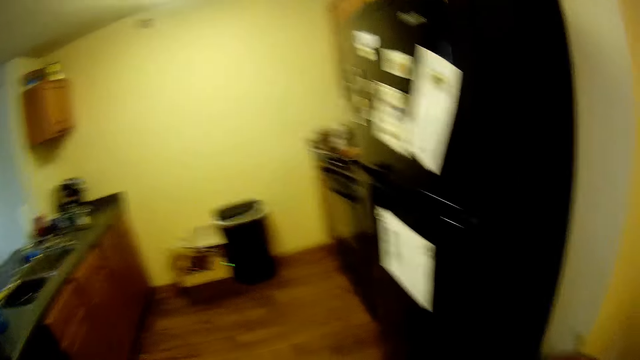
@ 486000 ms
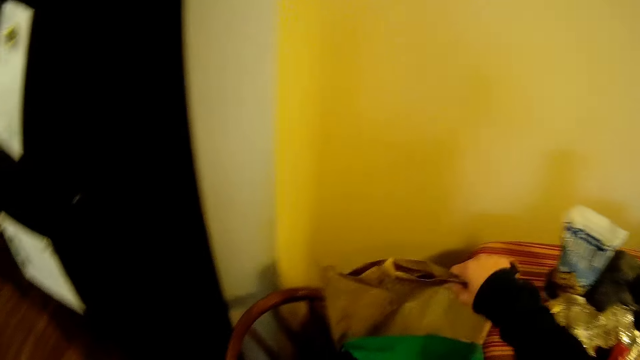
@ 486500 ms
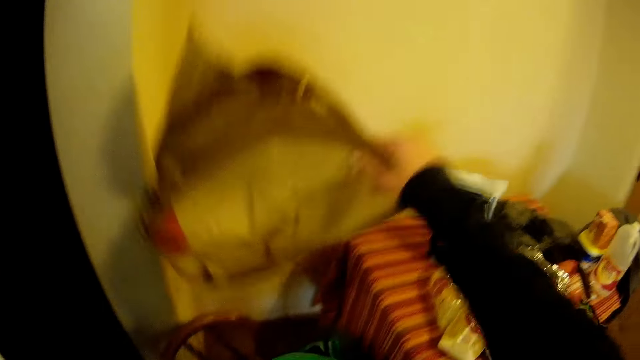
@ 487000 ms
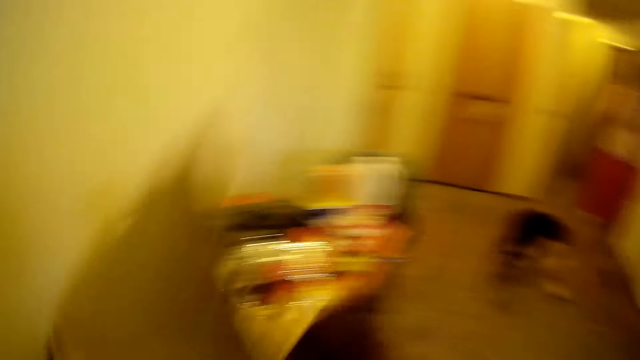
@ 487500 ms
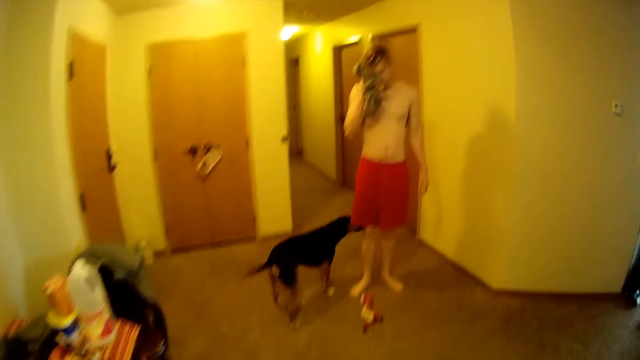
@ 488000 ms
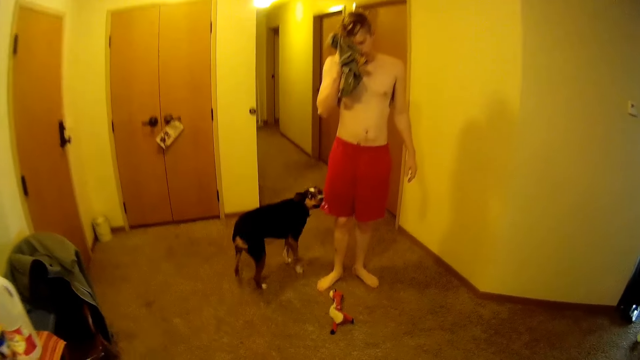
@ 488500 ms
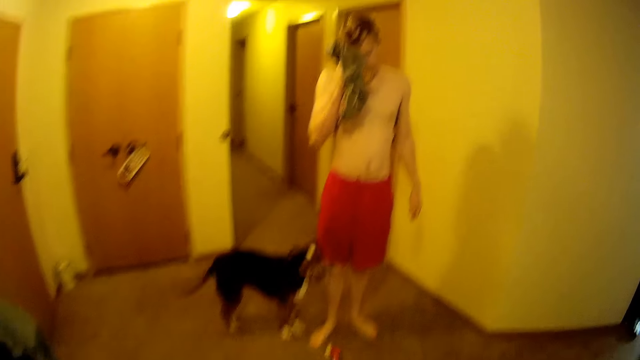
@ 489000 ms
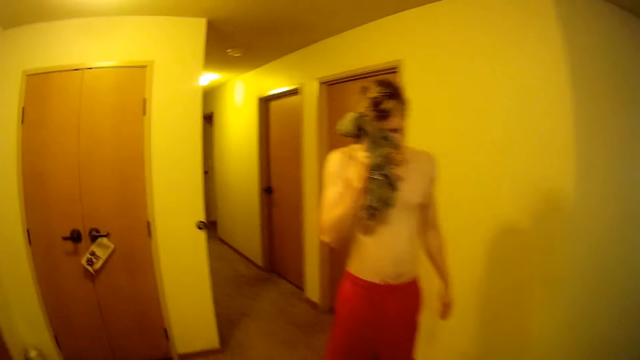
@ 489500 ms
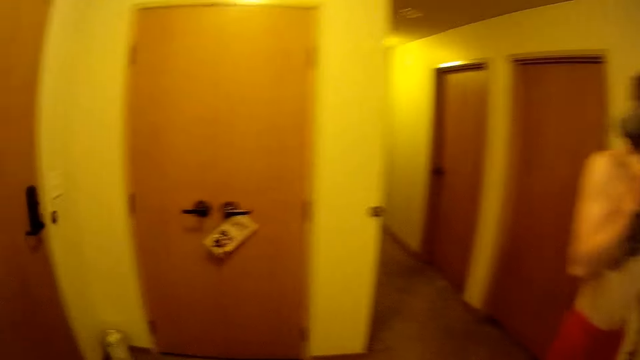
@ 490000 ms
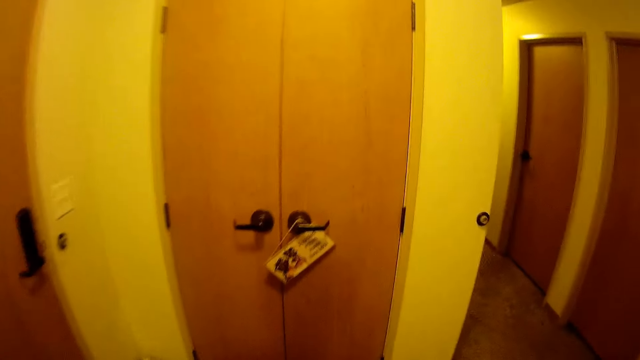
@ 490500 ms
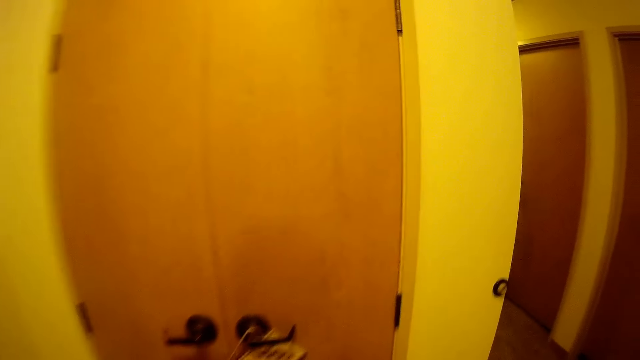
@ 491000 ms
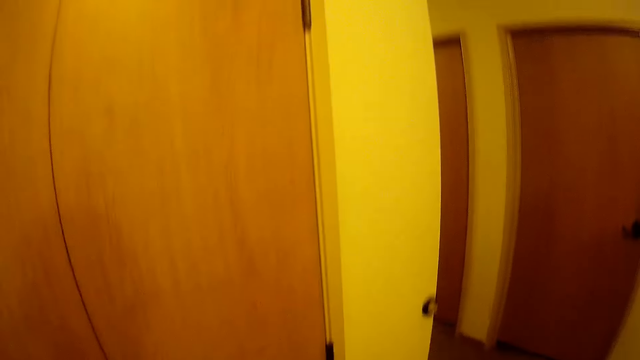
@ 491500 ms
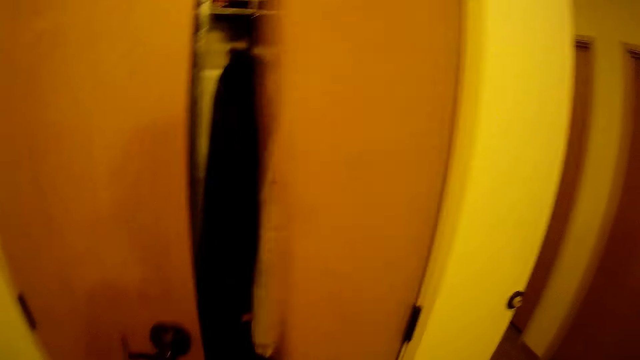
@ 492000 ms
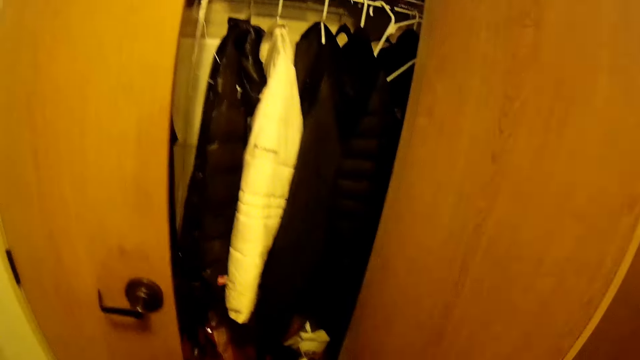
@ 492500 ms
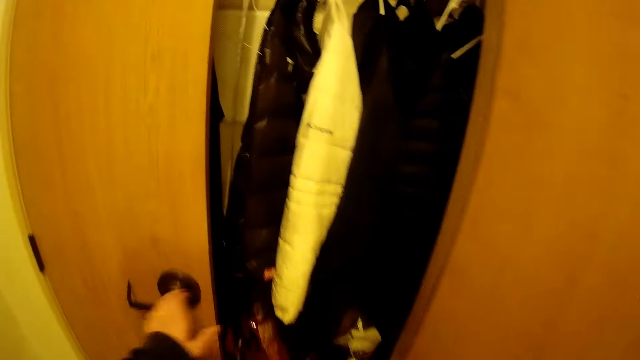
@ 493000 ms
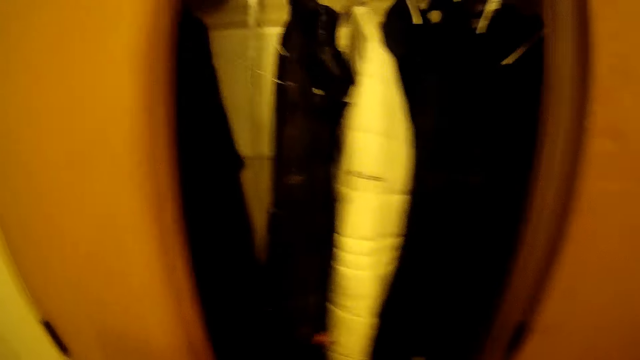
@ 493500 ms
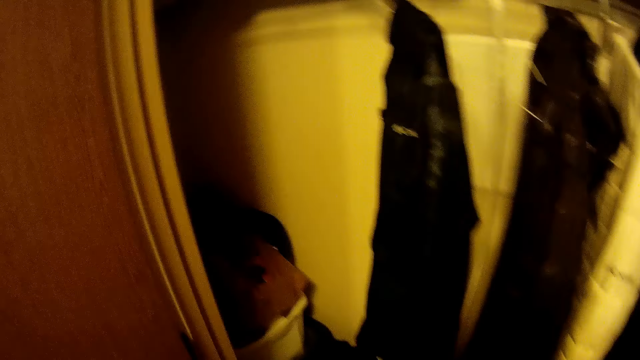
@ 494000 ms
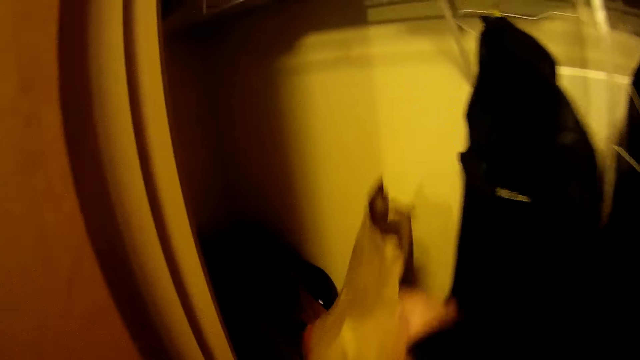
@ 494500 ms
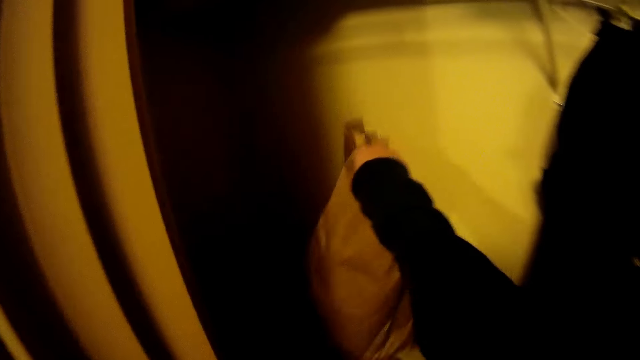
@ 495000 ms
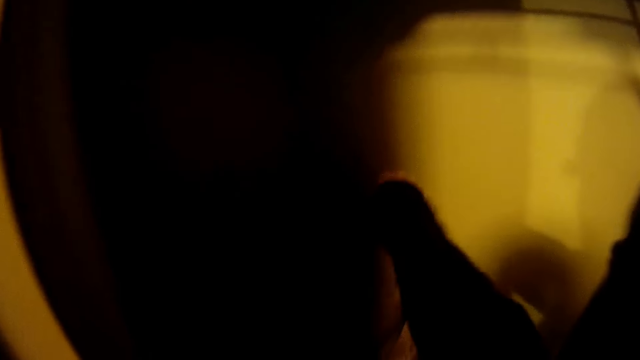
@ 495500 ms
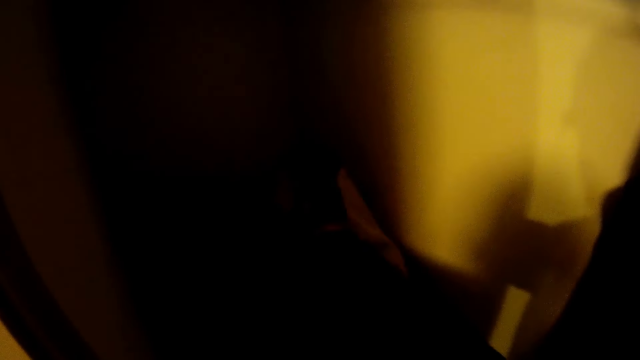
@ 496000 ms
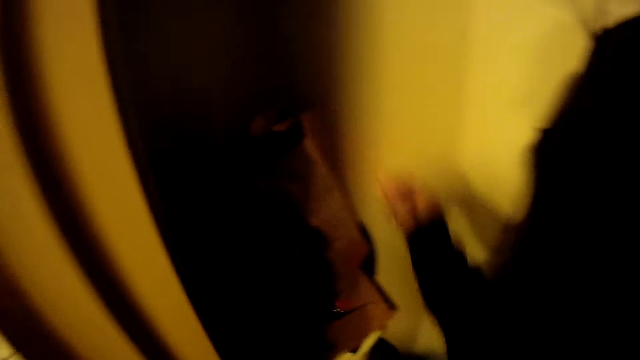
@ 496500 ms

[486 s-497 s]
The camera wearer picks up the carrier bag. They remove the paper bag from the bag. A man places a cloth on his eye with his hand. The camera wearer walks in the room. A dog stands beside the man. The camera wearer opens the wardrobe door. They put the carrier bag in the wardrobe.

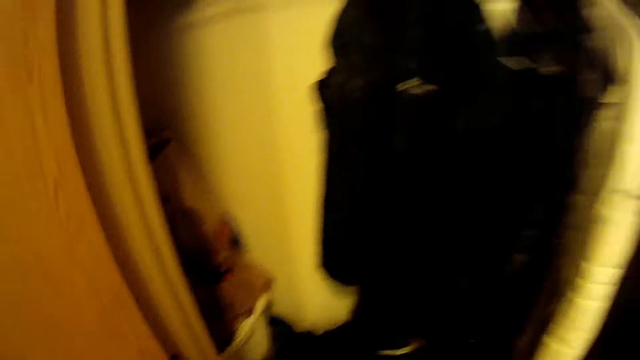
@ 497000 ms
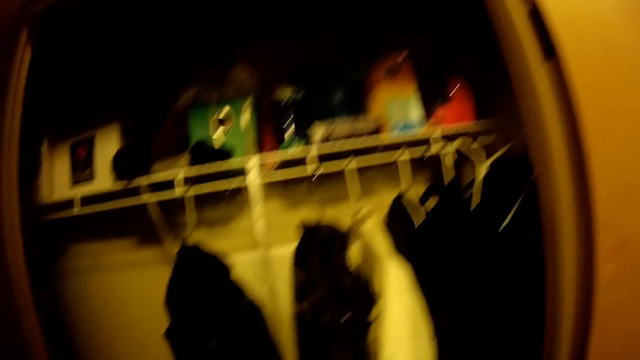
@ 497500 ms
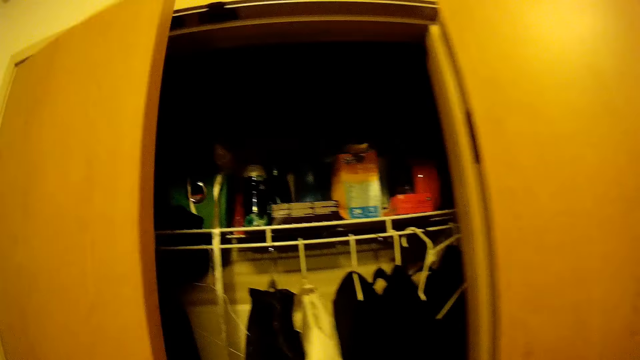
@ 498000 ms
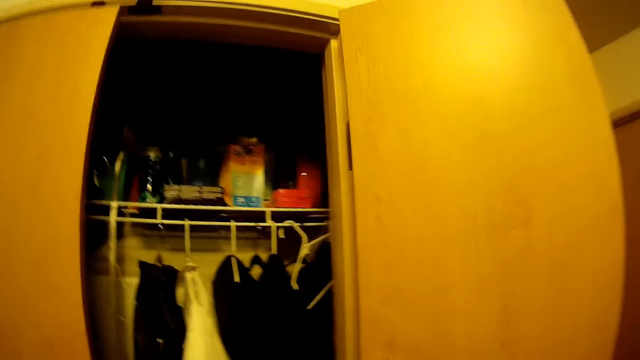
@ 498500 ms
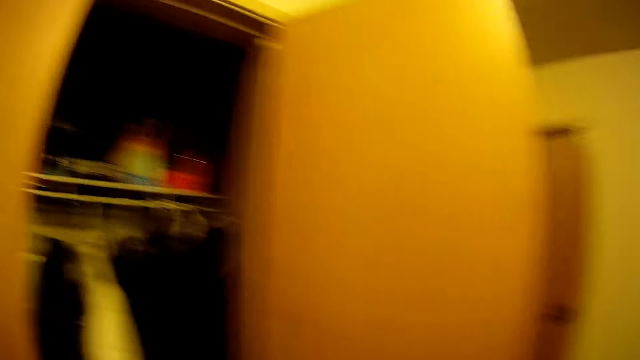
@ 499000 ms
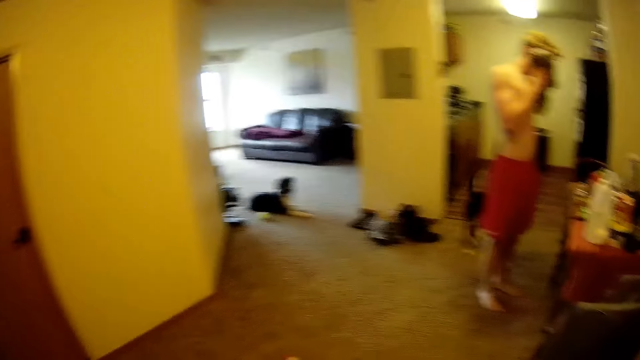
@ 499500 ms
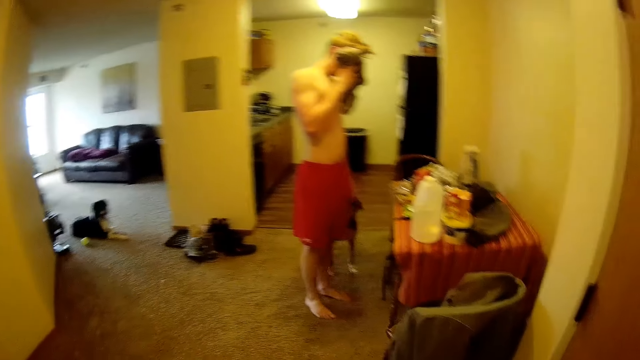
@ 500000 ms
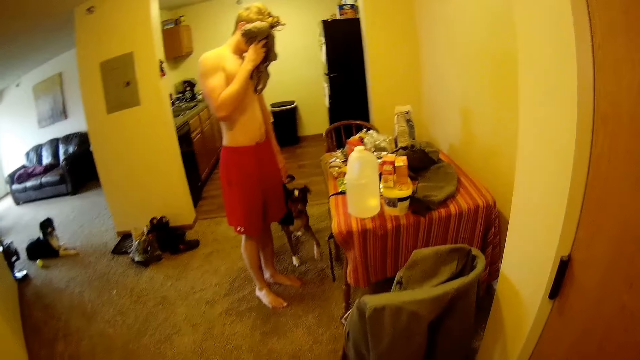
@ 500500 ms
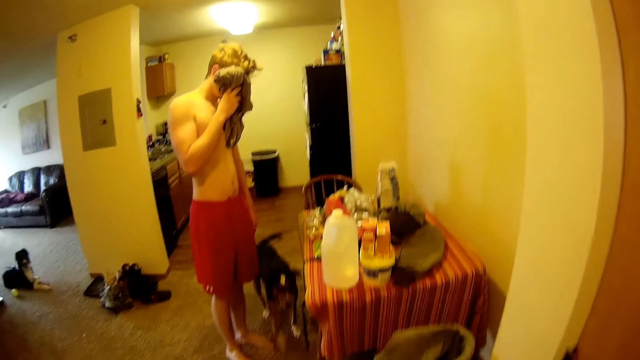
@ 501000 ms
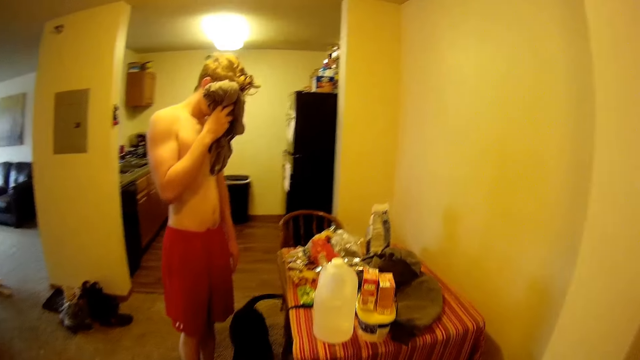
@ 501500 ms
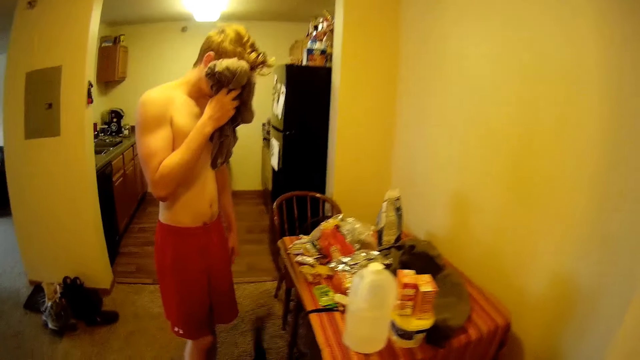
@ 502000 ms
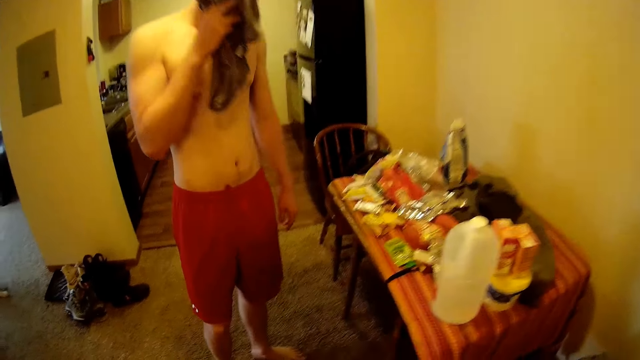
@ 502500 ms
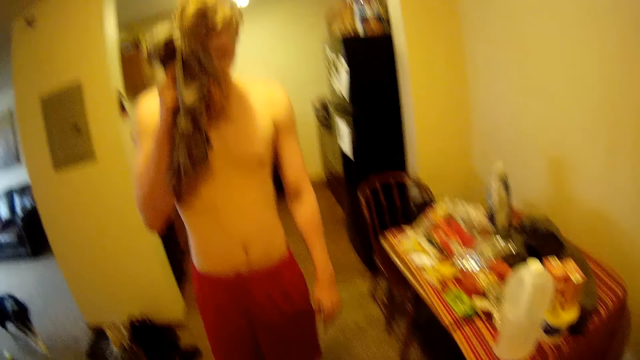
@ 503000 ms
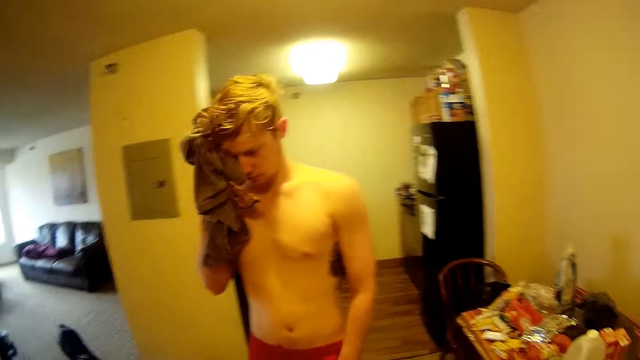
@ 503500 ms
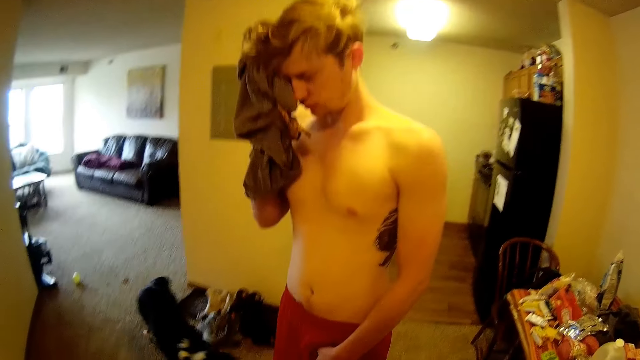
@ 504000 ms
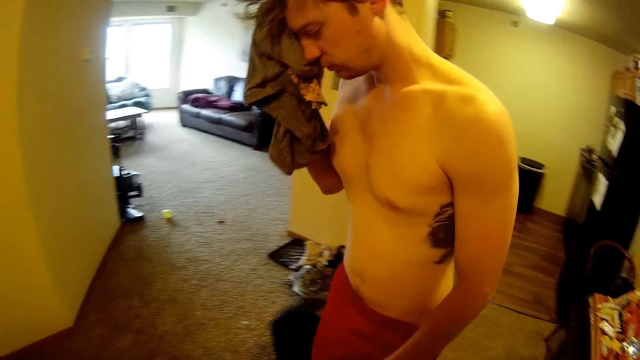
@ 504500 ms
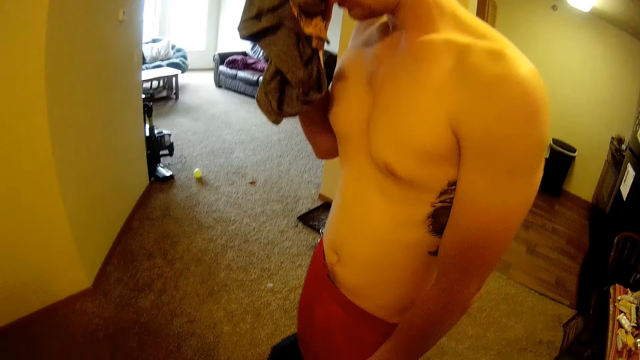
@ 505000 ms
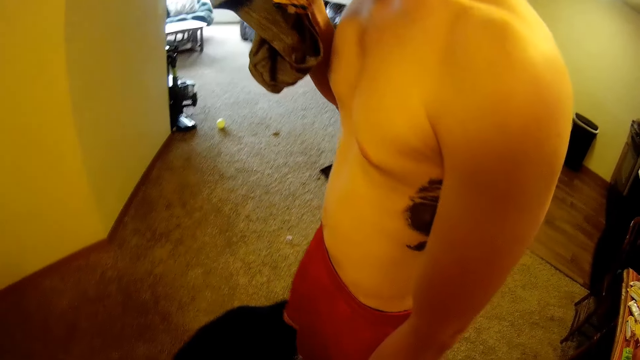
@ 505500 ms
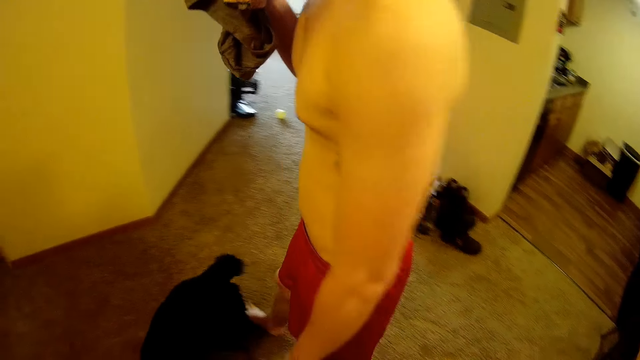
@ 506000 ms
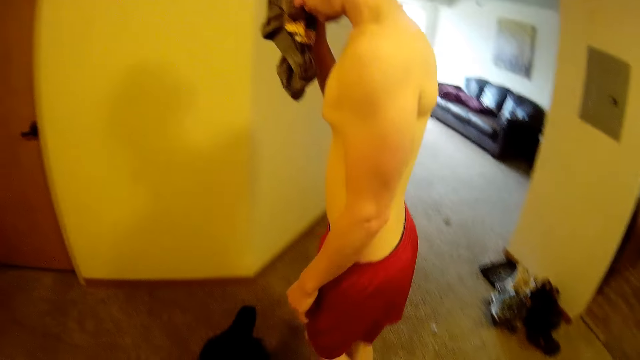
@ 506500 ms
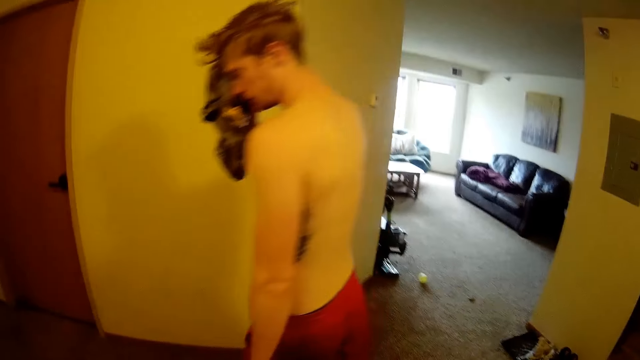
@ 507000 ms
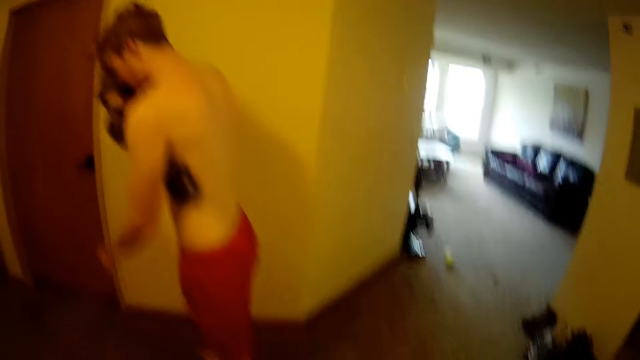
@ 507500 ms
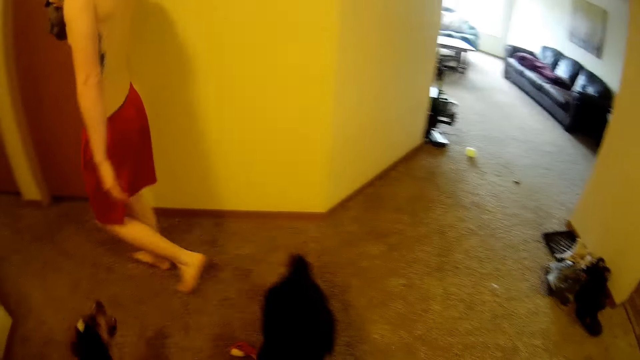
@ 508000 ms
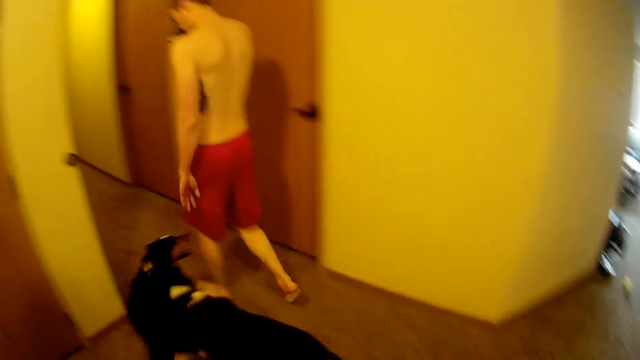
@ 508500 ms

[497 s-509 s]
The camera wearer closes the wardrobe door. They walk toward the man. The man walks in the room. The camera wearer stares at the man. The man walks towards the passage.
